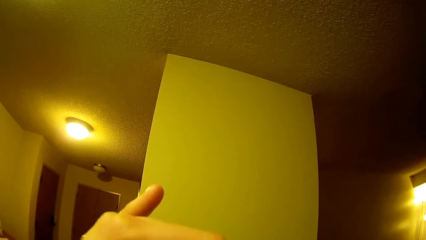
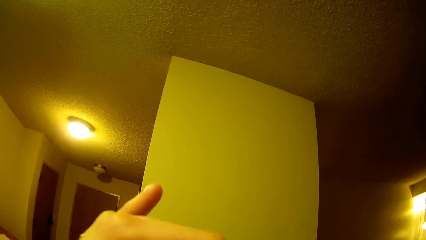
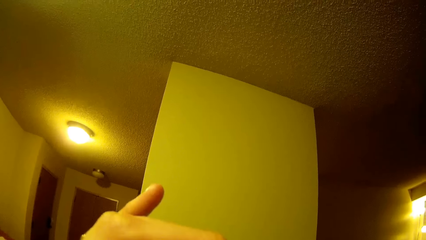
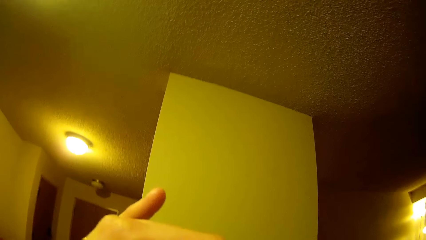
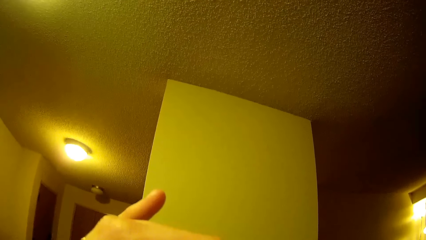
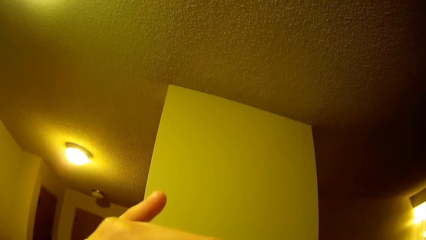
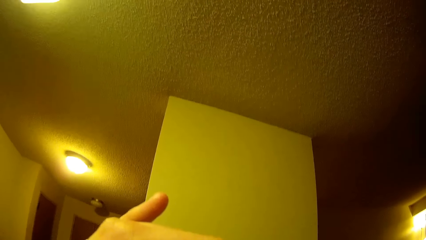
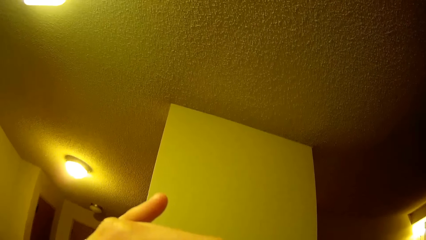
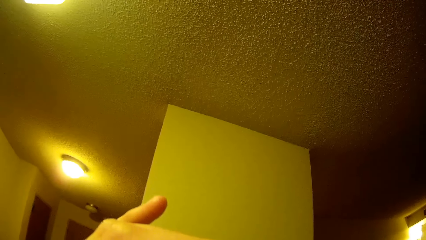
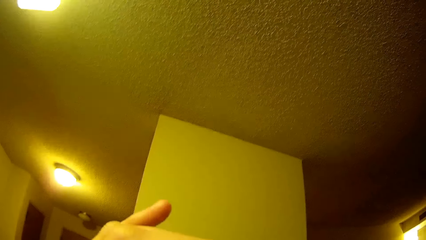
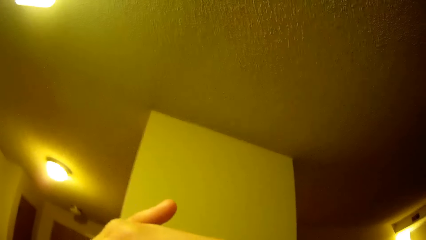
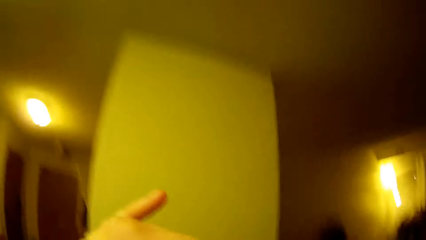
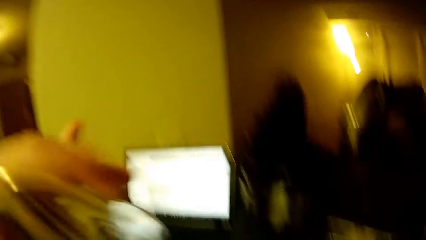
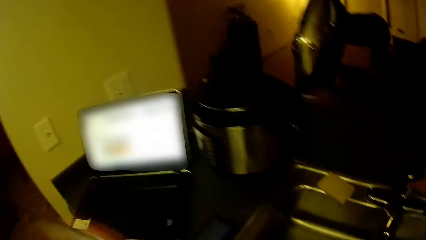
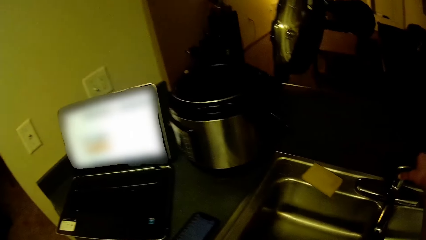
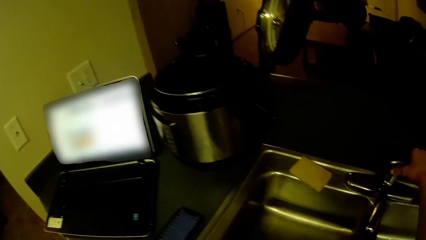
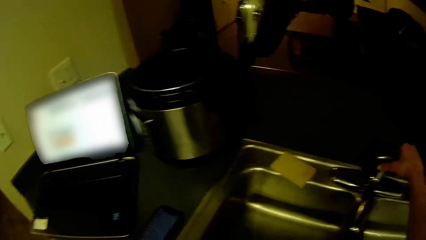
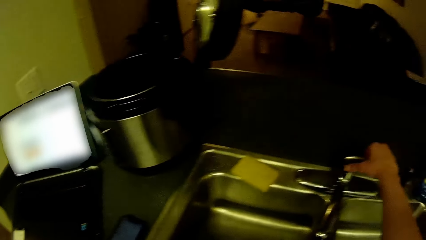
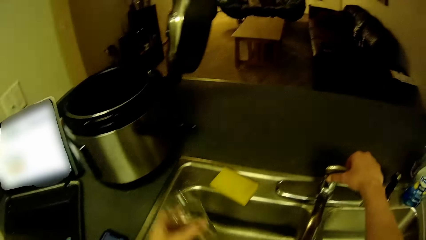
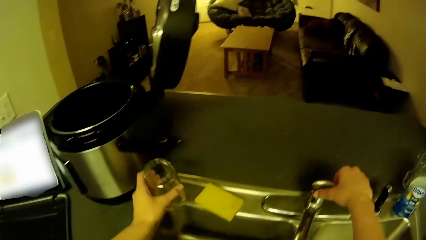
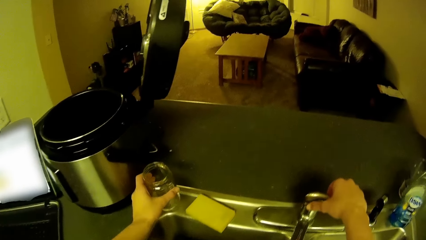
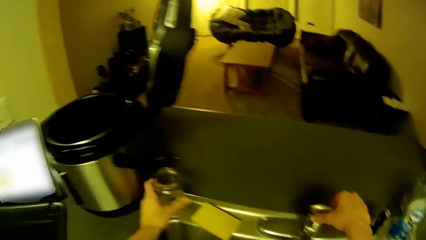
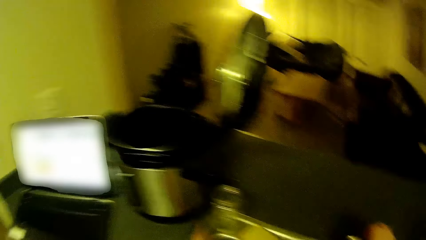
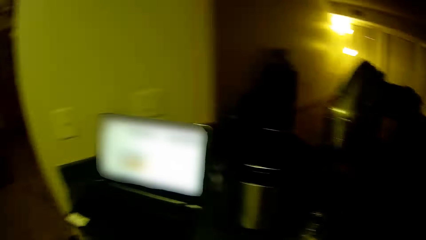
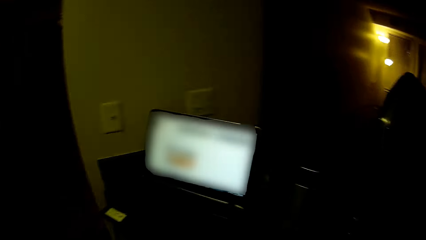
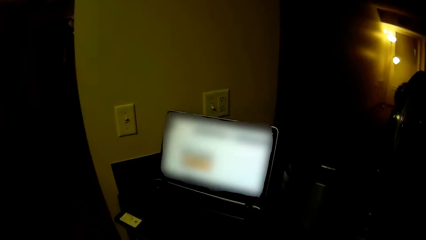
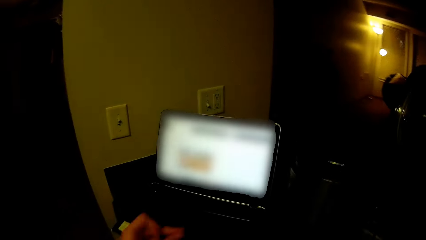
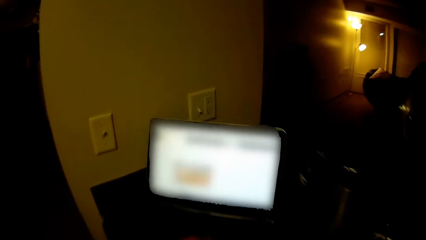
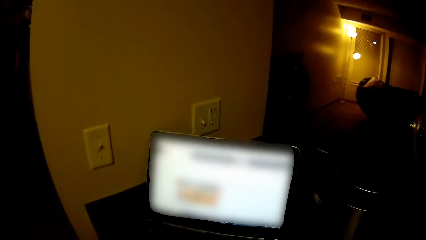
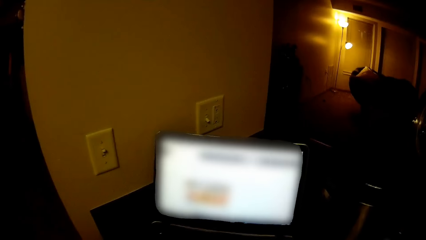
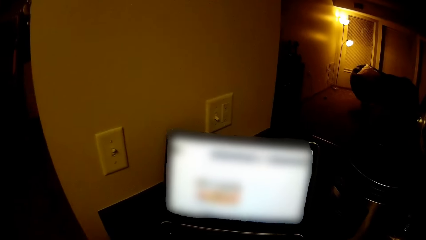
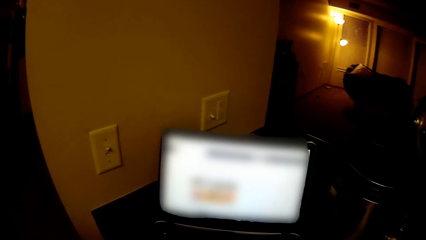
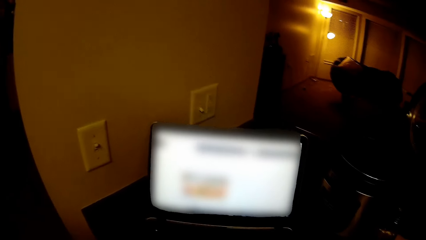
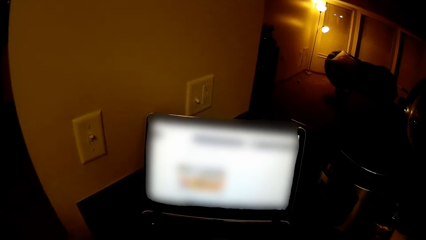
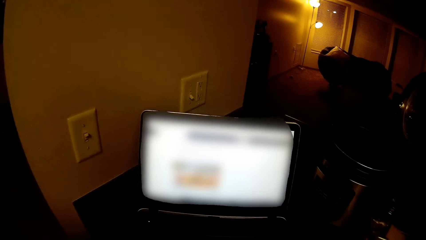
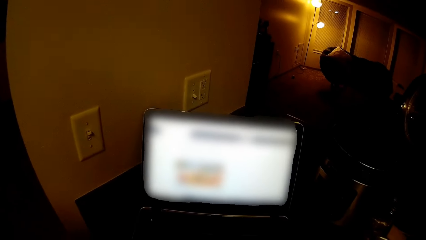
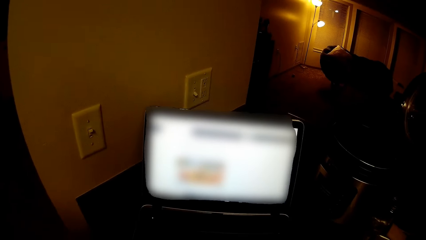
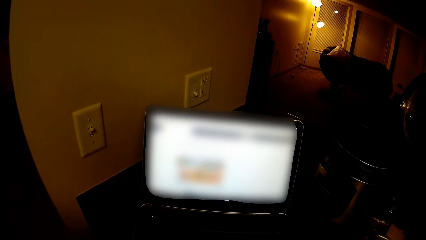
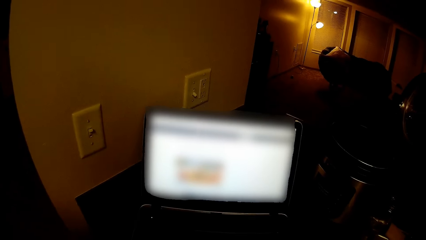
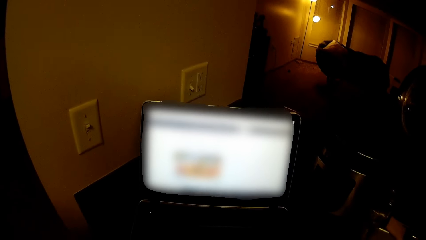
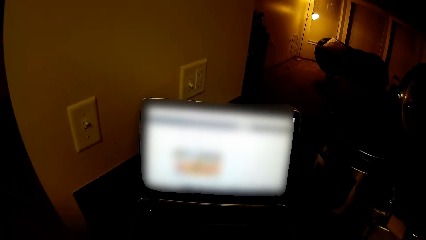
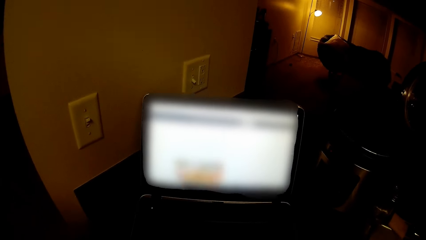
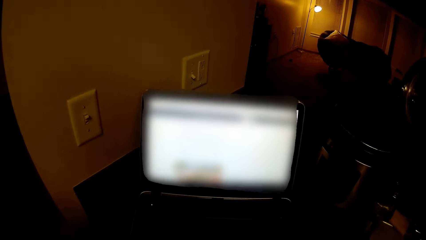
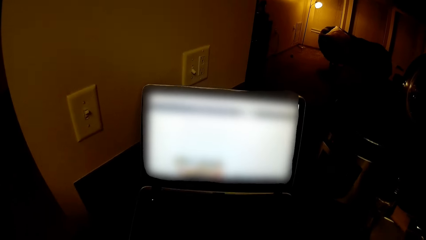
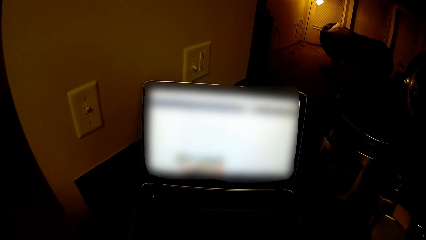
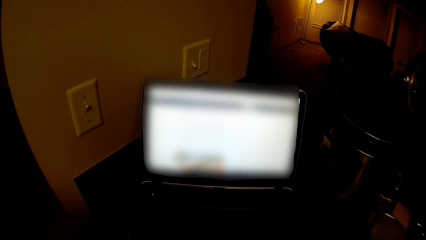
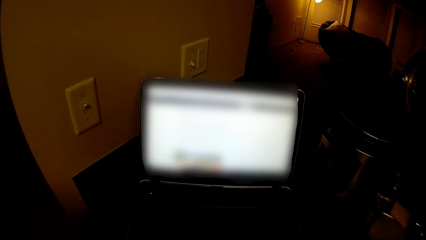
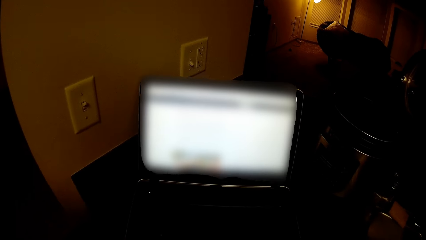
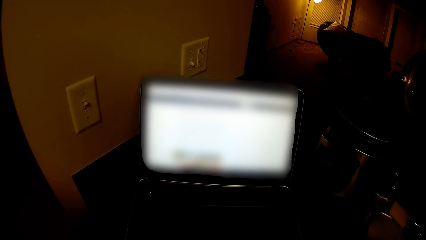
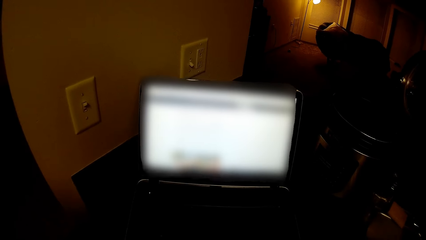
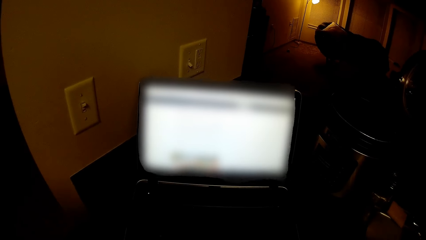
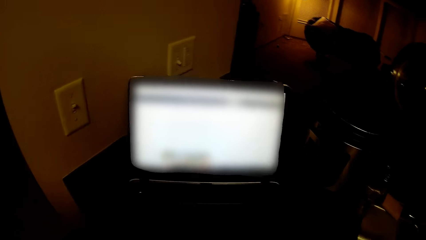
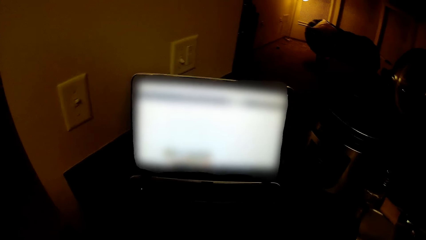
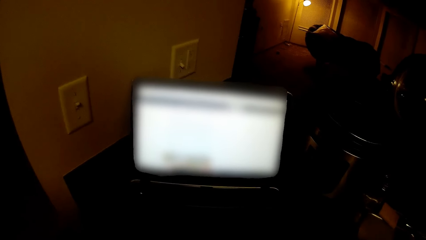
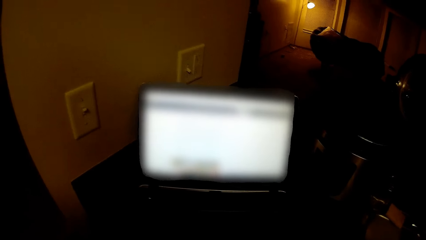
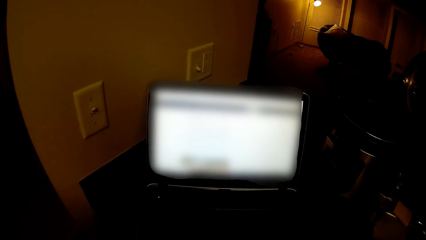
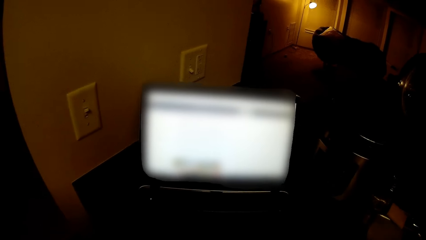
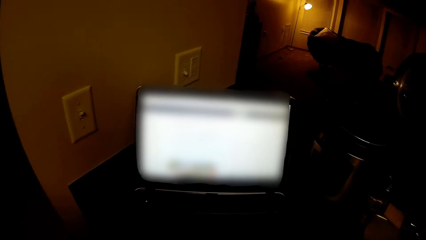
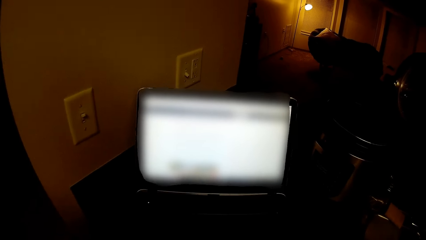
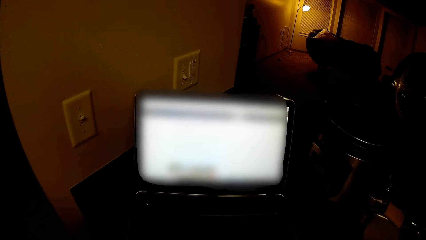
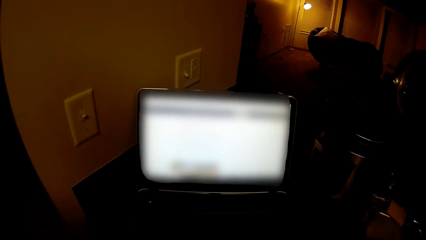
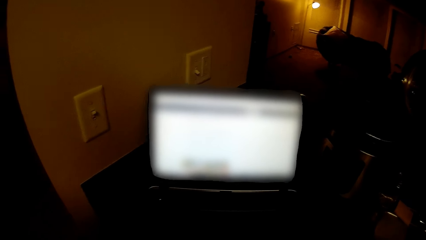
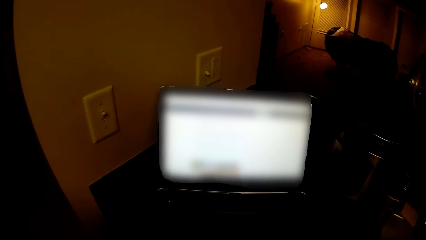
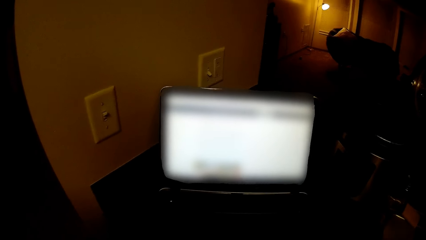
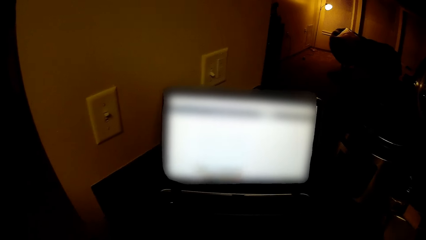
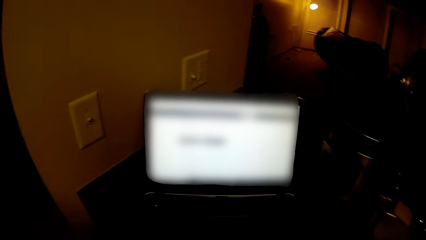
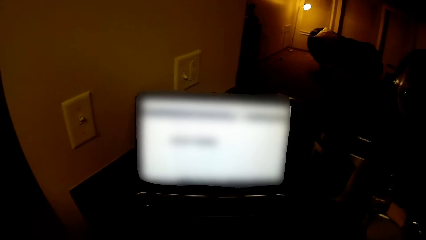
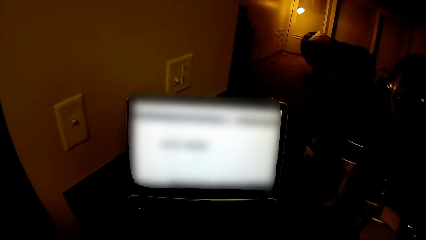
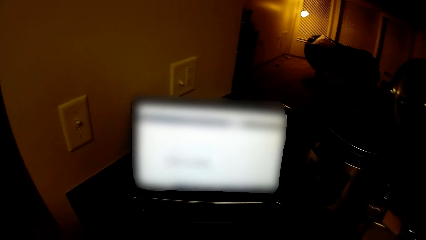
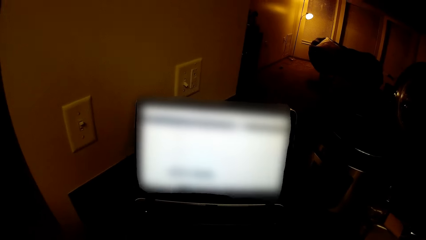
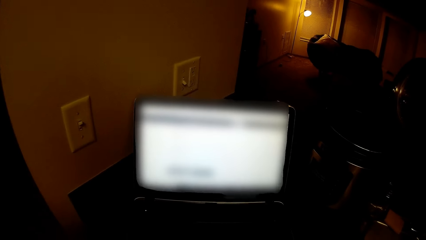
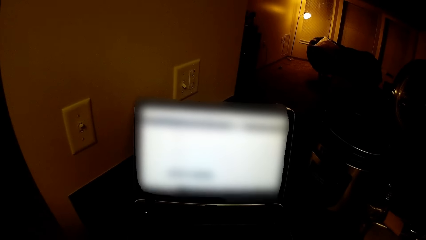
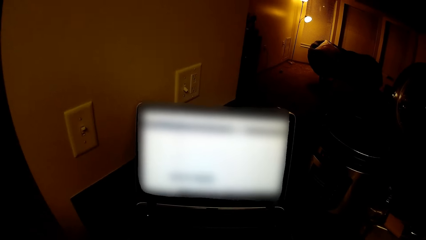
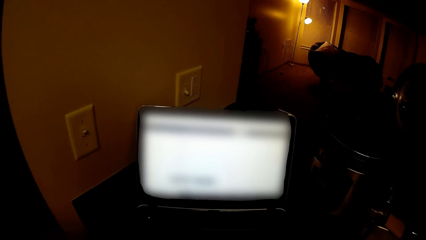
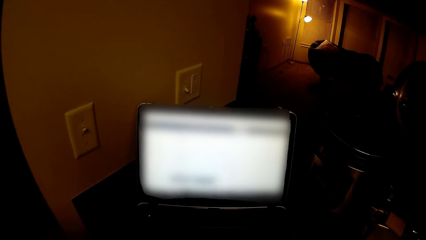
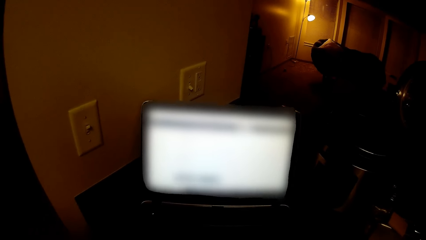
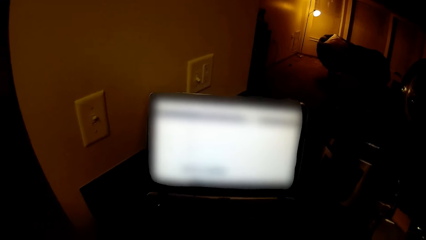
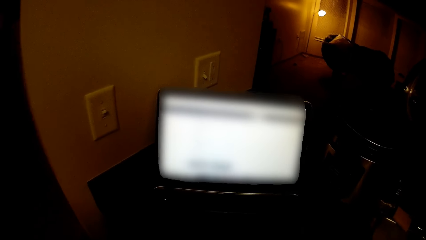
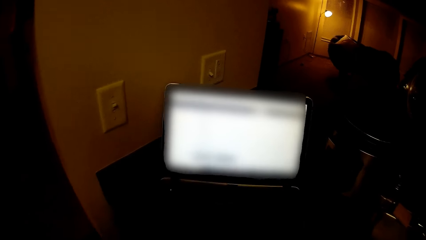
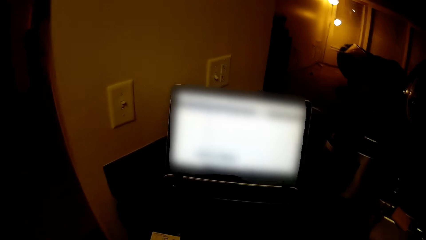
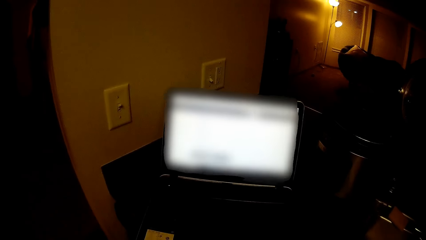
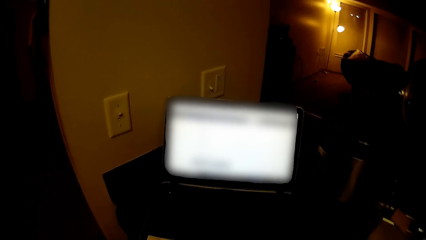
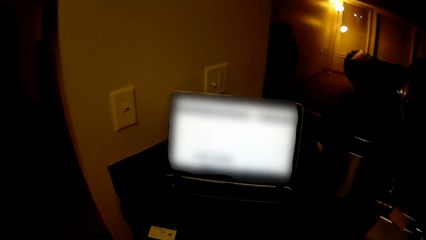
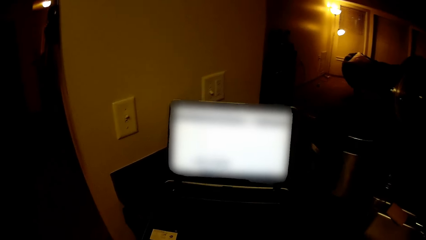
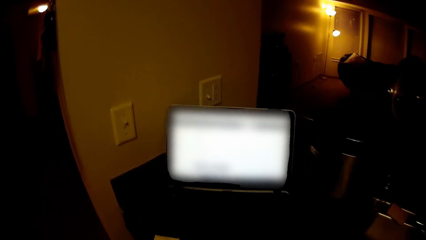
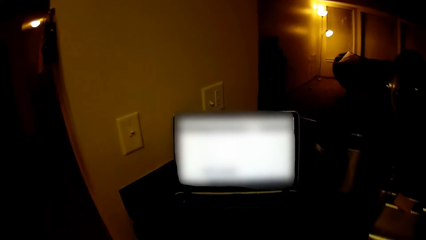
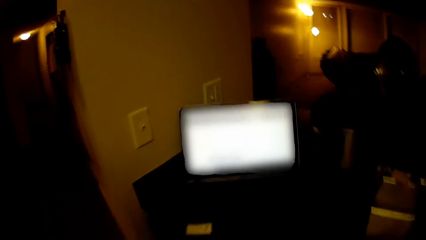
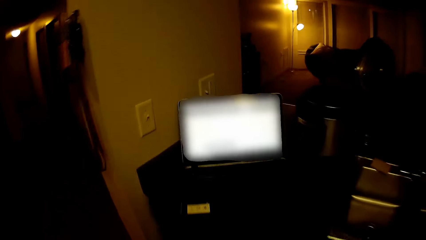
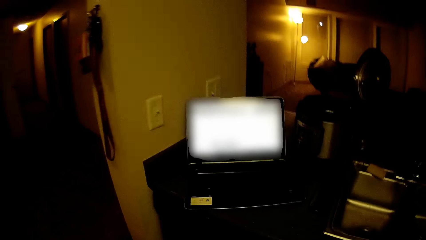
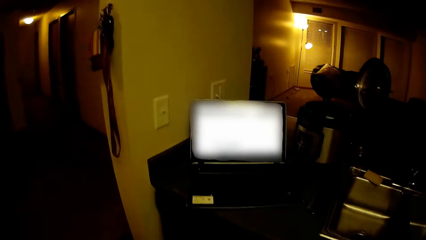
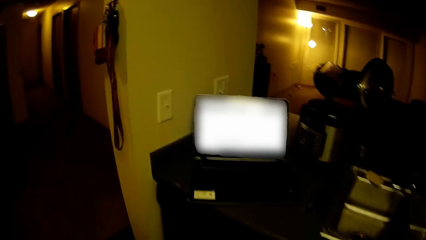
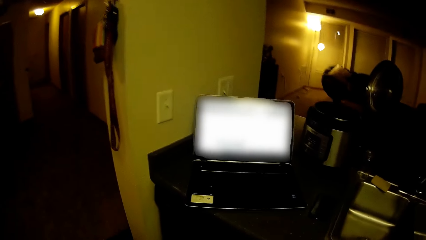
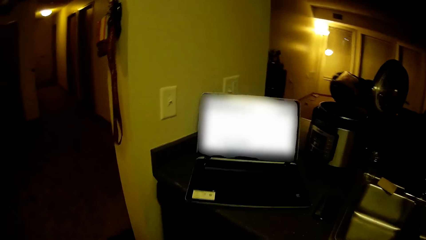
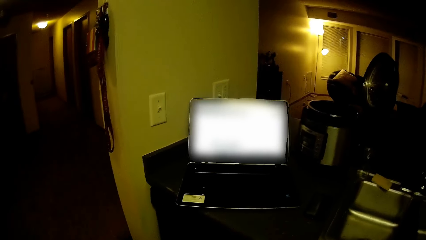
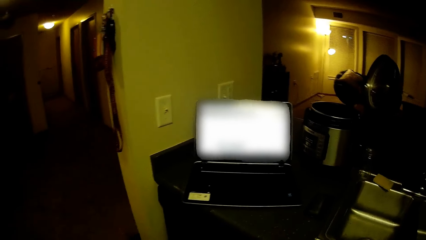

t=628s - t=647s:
The camera wearer swings the hand. He drops the cup on the sink with his left hand. He holds the tap handle with his right hand. He swings the hand, turns the body left and swings the hand. He stares at the laptop. He operates on the laptop with his right hand. He moves backward.
